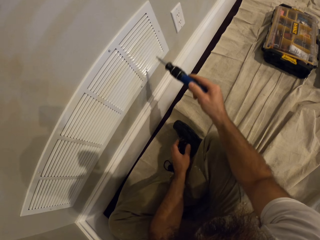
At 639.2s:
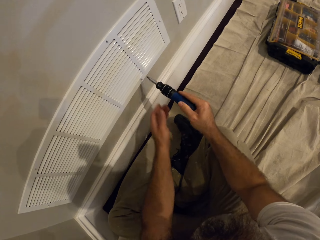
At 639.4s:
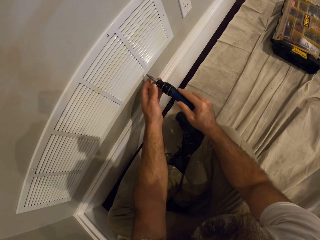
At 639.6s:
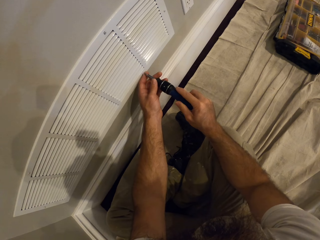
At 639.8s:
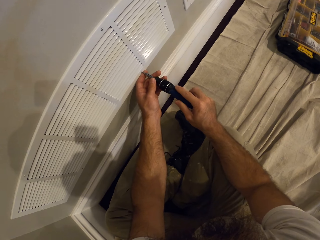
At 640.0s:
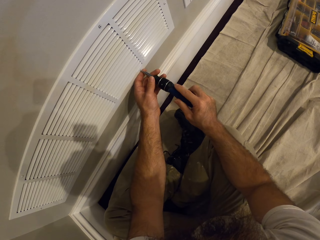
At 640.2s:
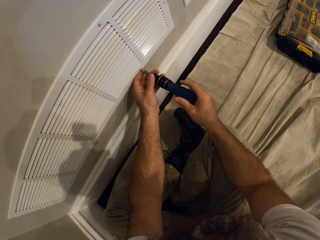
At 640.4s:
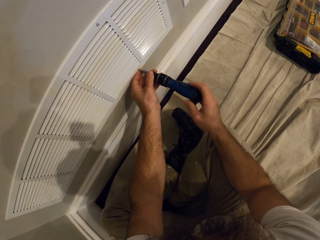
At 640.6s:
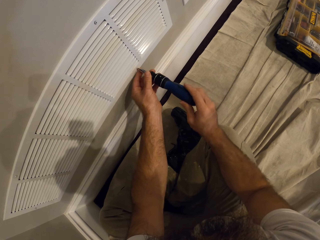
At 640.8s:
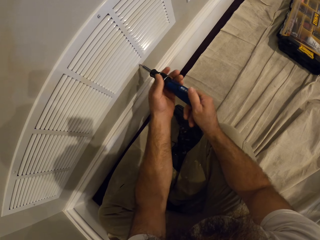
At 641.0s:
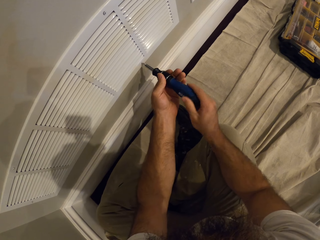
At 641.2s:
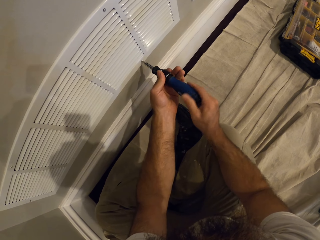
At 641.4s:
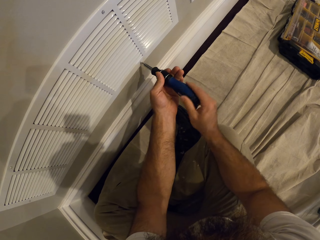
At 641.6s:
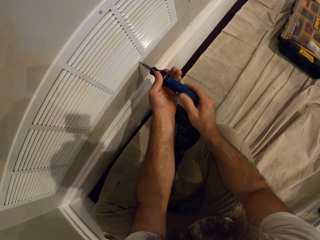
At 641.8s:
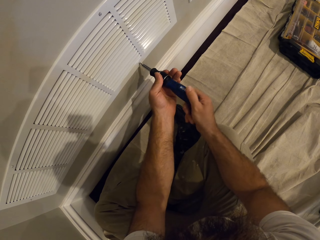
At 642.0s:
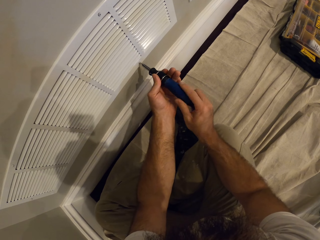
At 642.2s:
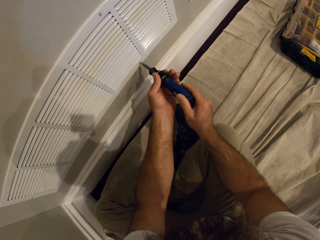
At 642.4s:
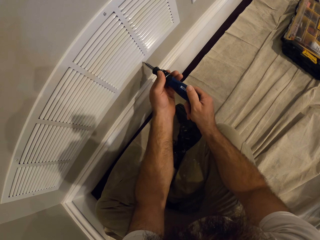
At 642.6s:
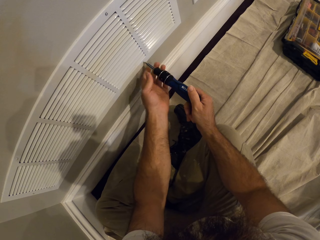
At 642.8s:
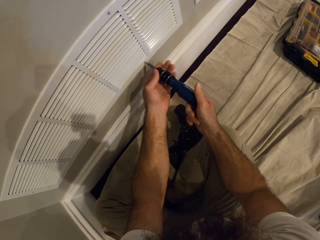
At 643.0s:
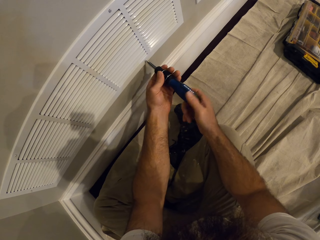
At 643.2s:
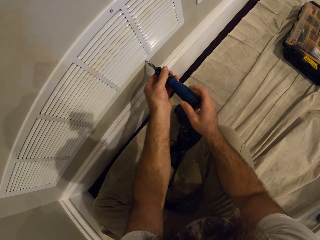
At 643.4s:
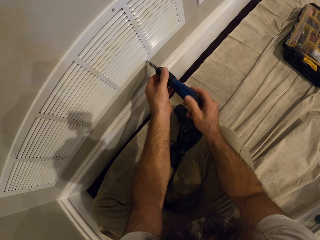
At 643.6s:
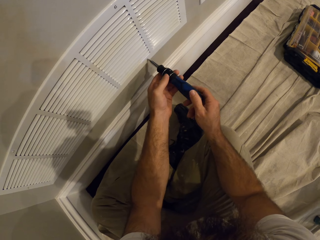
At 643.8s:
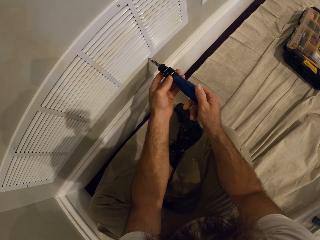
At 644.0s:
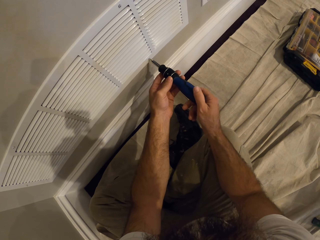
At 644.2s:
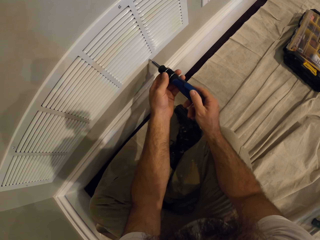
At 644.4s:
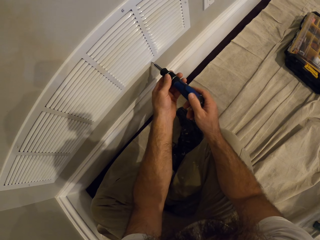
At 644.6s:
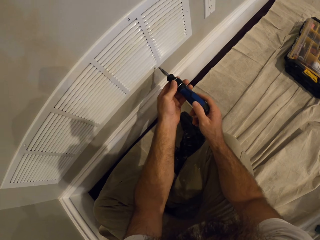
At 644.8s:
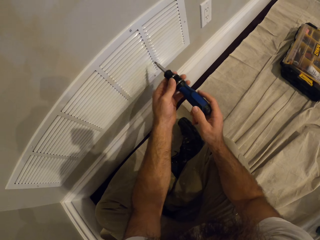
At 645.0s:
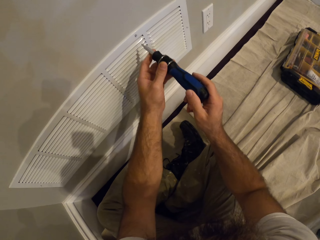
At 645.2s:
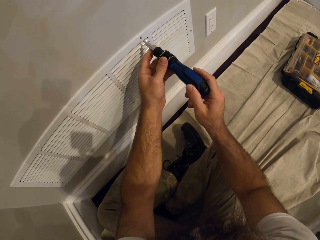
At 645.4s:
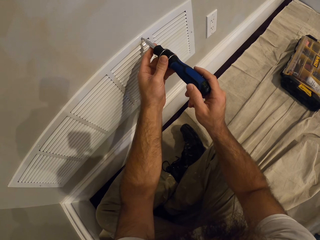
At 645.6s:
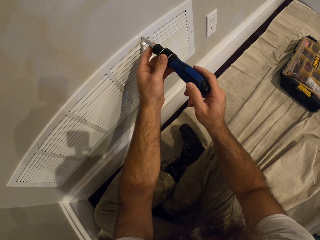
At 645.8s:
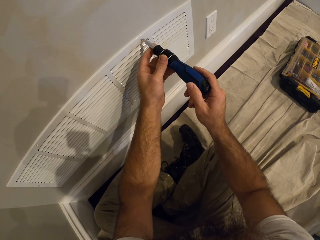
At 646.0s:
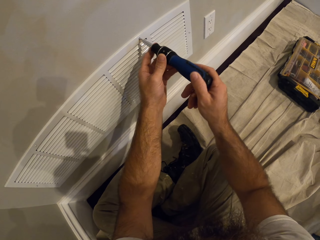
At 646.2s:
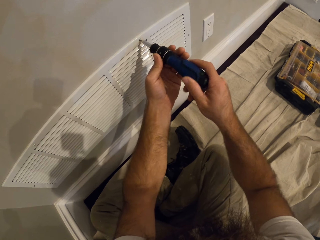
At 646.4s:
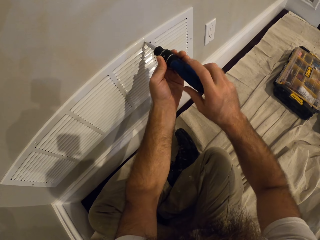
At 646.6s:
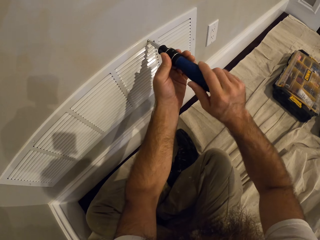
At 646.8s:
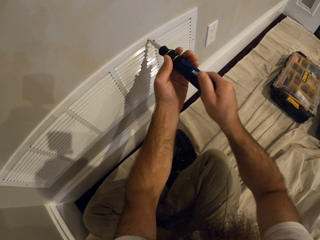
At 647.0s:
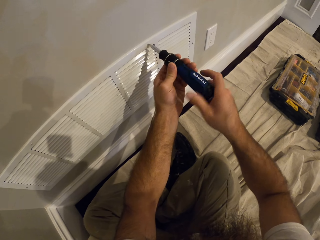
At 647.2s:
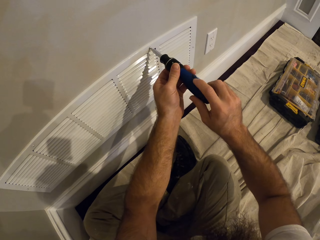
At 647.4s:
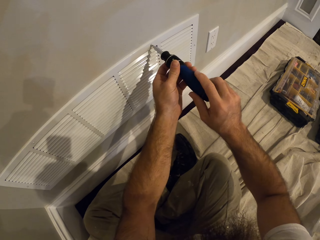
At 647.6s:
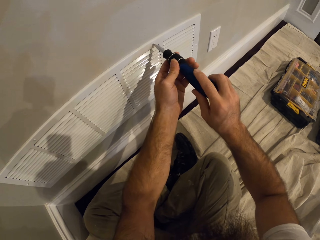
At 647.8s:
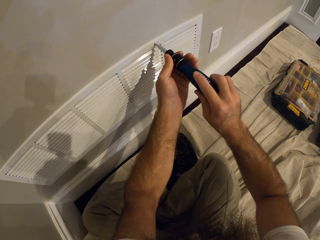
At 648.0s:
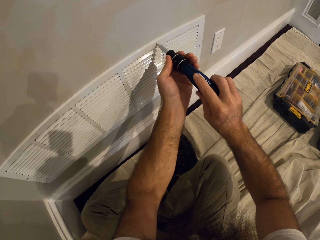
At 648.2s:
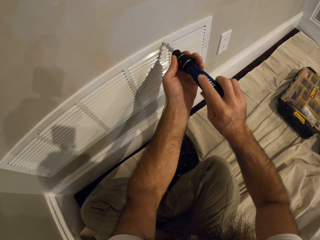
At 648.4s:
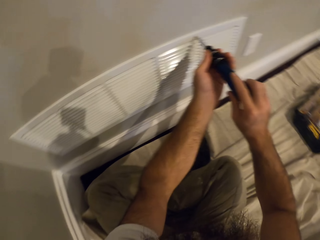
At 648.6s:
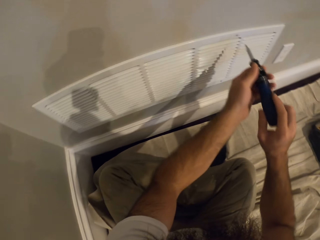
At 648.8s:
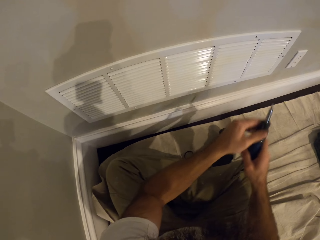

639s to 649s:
The camera wearer screws the vent cover with the screwdriver in both hands. They connect the screwdriver to the nail. They connect the screwdriver to the nail again.

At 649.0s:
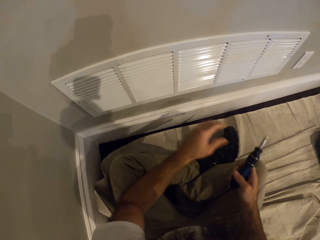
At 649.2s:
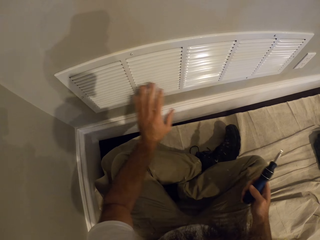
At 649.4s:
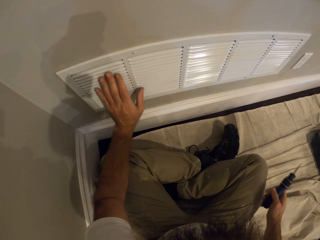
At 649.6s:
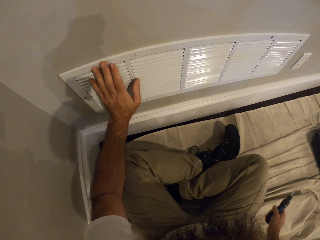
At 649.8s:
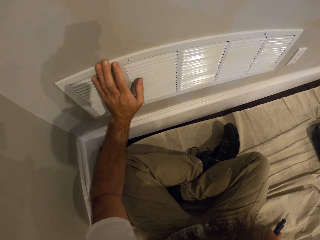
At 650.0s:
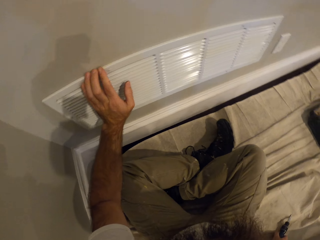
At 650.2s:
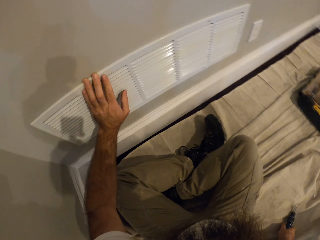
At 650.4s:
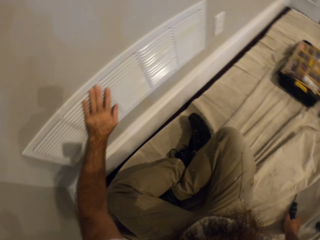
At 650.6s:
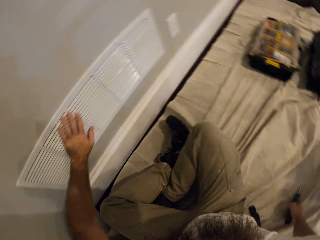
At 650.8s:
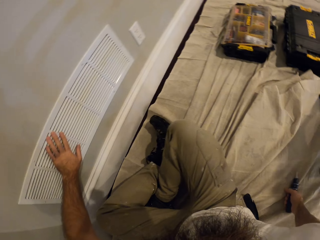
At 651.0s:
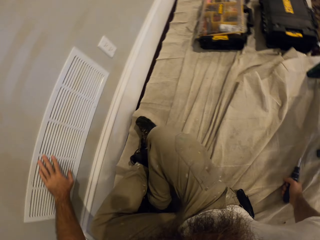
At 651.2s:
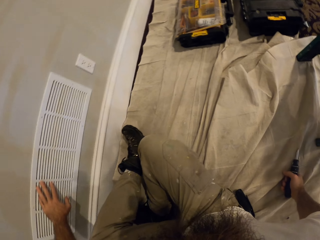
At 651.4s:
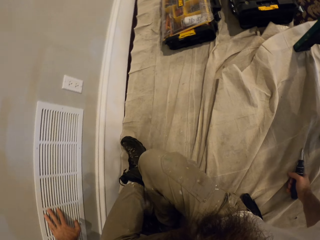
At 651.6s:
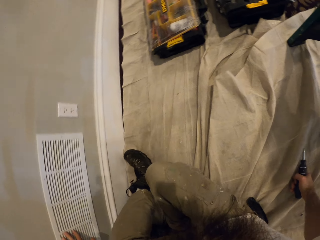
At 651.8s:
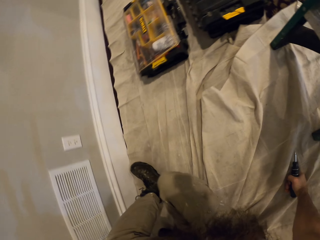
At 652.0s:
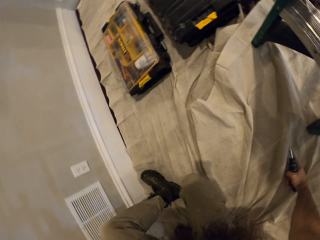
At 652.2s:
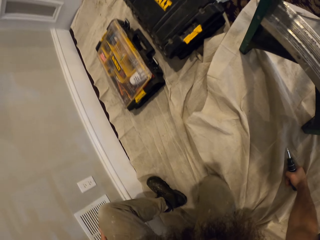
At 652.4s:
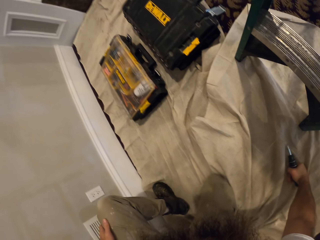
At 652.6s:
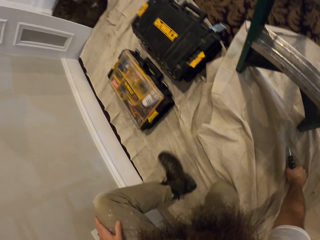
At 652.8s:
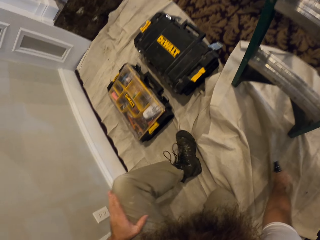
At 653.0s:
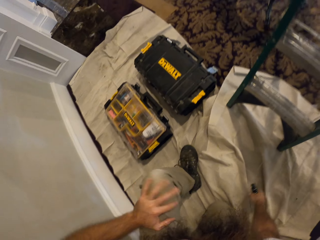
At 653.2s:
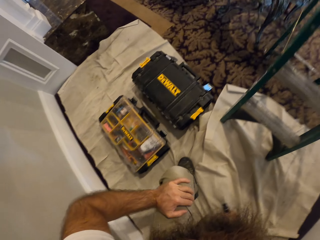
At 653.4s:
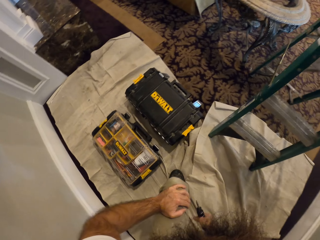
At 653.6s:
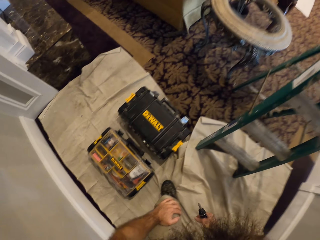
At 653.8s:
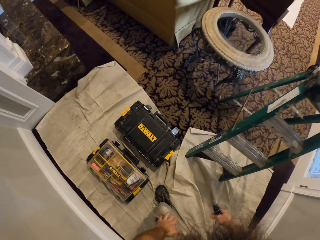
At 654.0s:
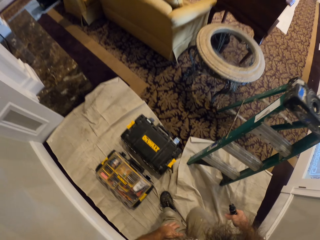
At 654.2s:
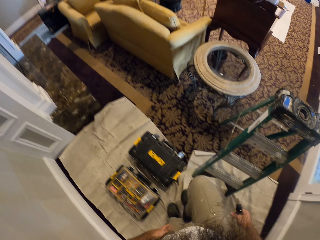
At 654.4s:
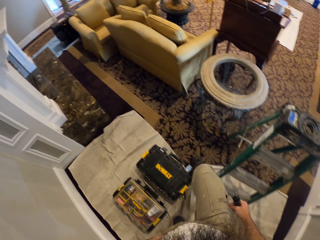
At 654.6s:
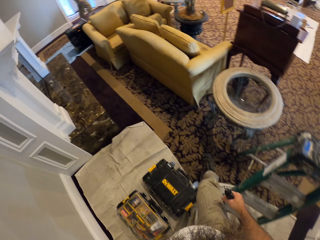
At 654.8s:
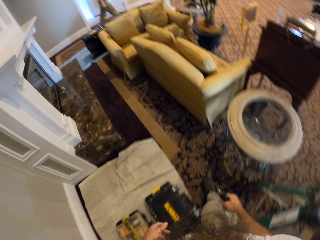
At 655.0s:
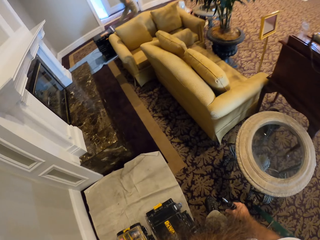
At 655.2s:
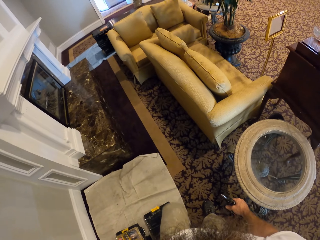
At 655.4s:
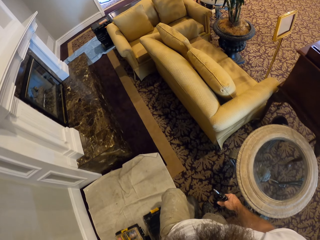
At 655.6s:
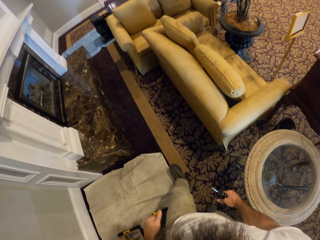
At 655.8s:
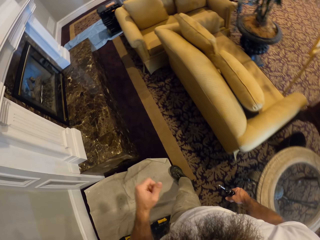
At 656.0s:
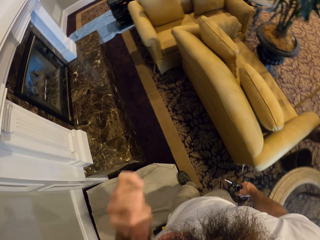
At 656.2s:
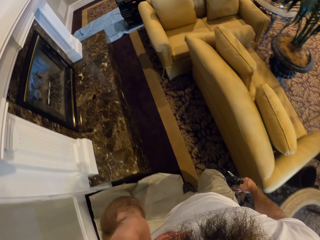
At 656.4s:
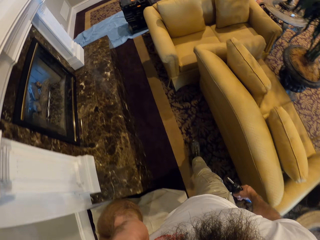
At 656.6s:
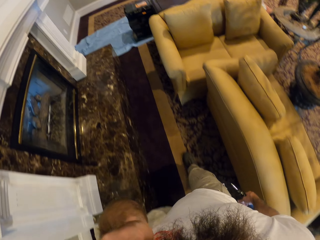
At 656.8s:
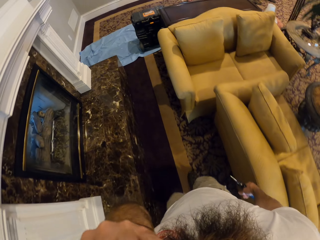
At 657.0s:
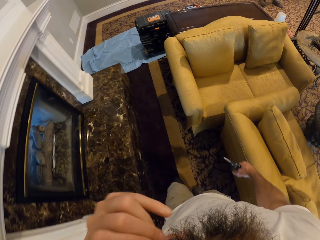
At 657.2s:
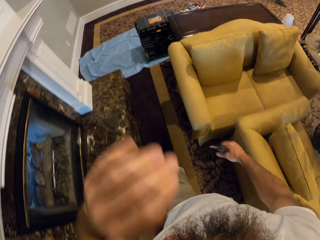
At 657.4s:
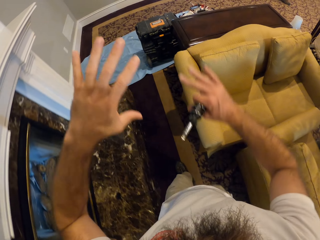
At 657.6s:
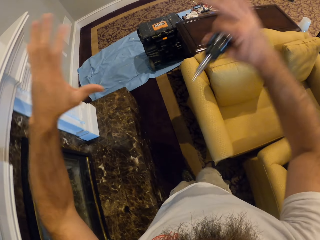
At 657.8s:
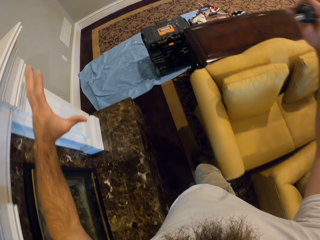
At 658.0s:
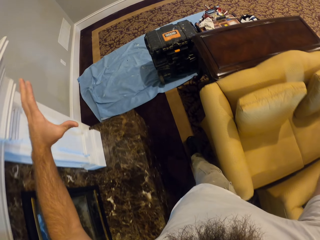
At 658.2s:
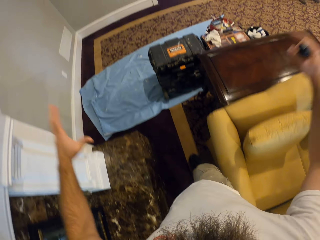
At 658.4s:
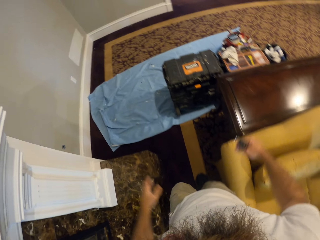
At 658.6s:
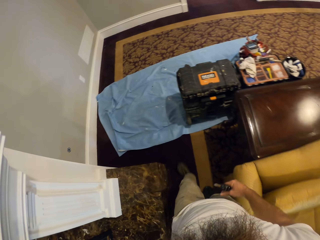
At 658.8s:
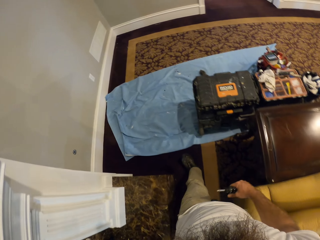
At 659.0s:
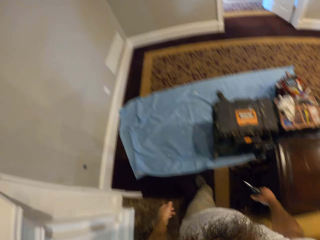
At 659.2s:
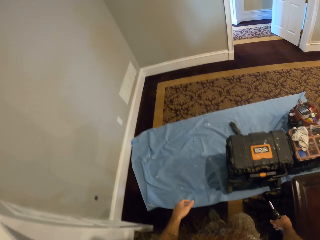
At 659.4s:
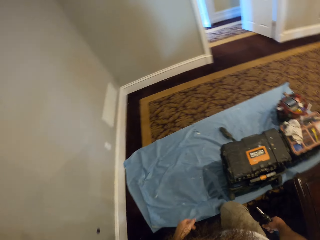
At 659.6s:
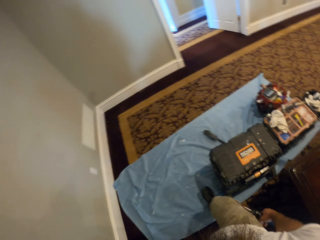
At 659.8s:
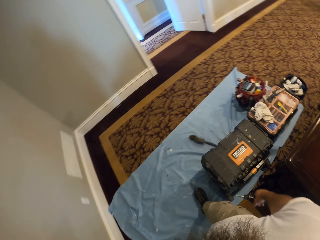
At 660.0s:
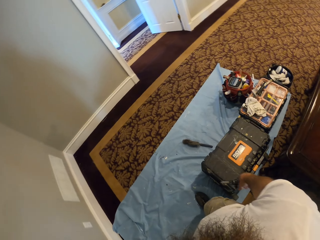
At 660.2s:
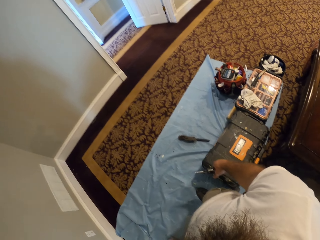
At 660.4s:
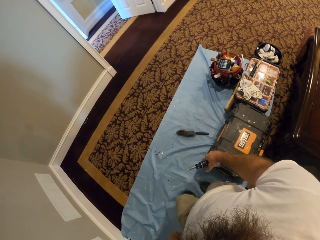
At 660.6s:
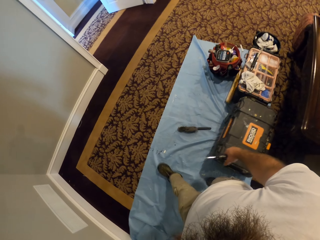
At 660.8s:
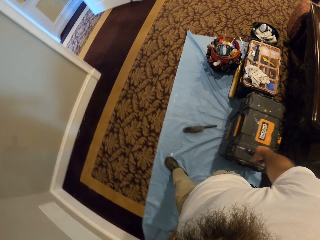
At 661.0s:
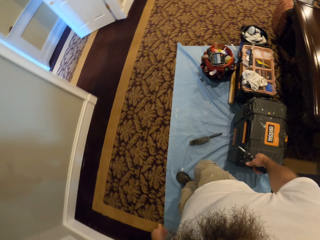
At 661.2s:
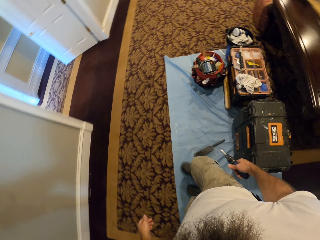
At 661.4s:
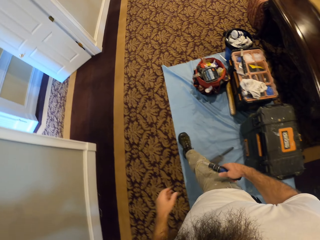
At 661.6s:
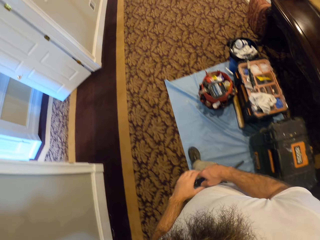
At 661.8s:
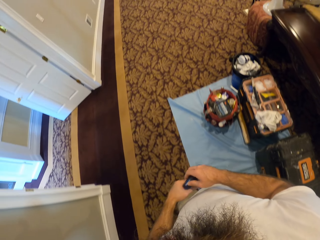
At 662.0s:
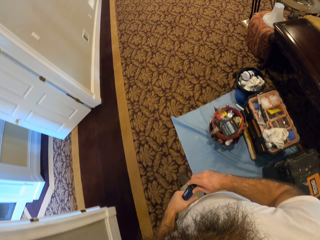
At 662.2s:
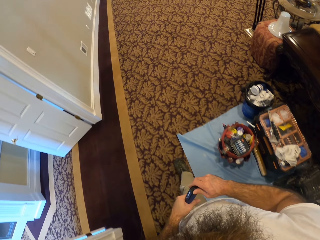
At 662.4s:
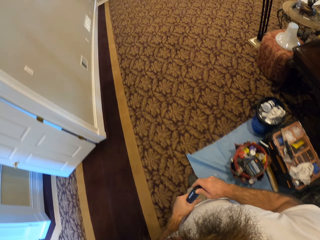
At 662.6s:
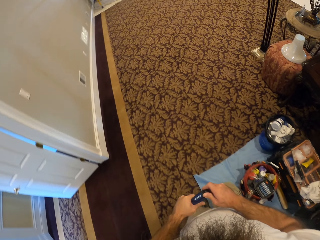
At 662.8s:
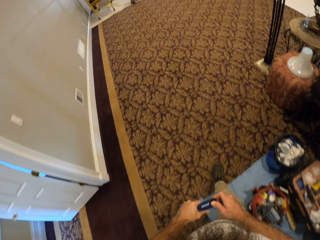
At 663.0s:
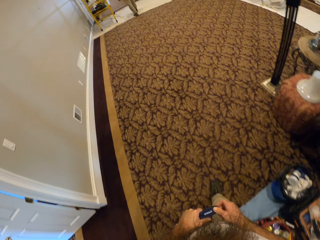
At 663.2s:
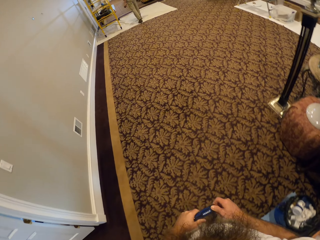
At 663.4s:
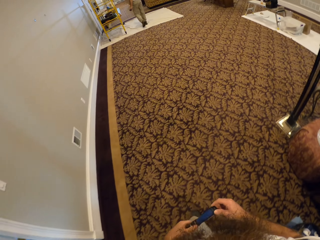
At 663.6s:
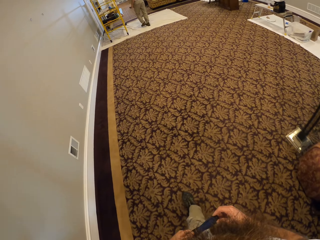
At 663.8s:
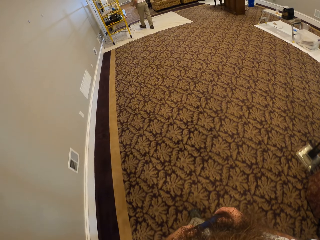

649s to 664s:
The camera wearer touches the vent cover with his left hand. He places his right hand on the floor. He puts the screwdriver down. He stands up from the floor. He touches his hair with his left hand. He walks around. He interacts with a man. The camera wearer holds the screwdriver with both hands.
